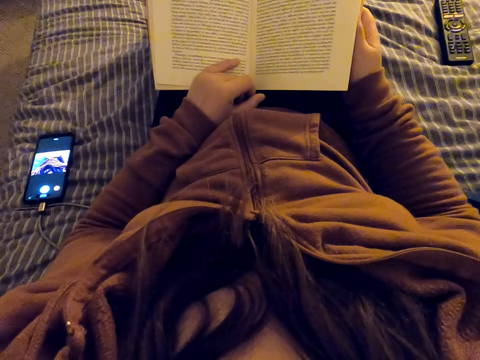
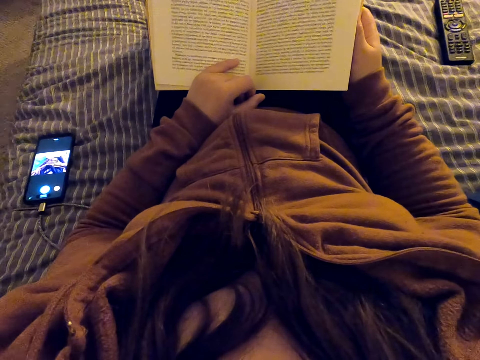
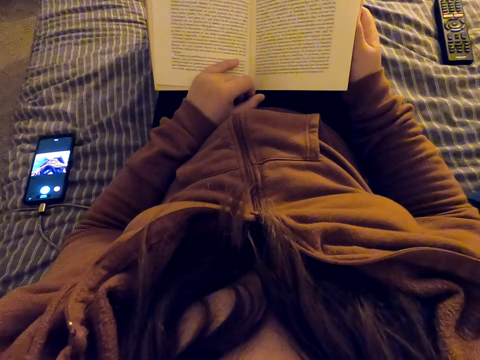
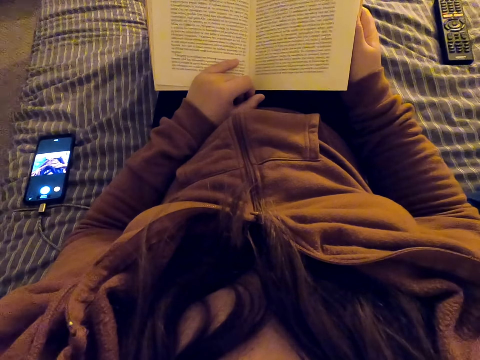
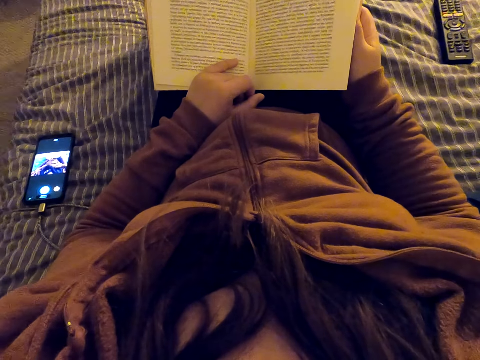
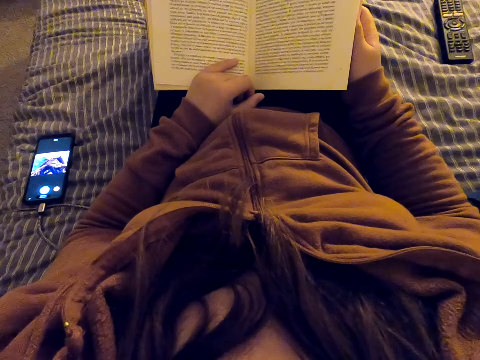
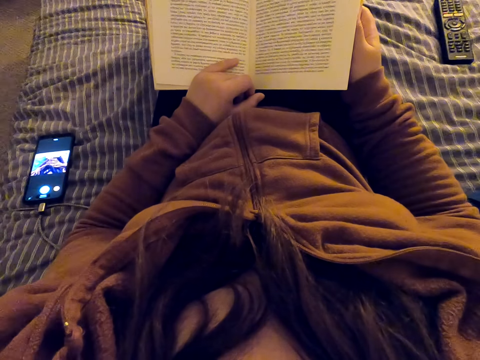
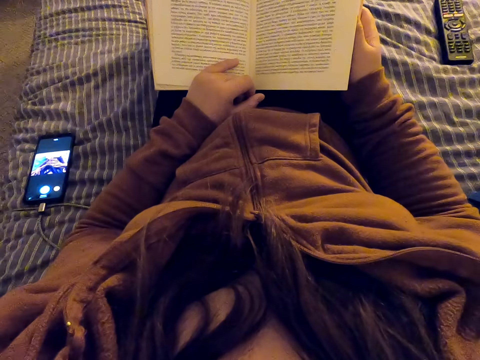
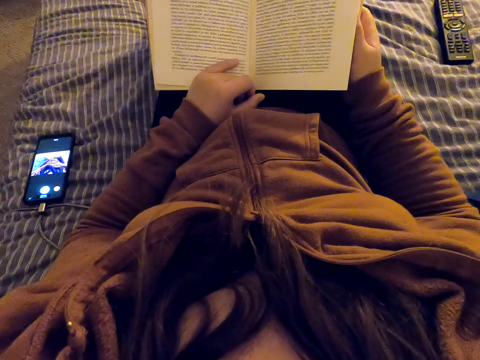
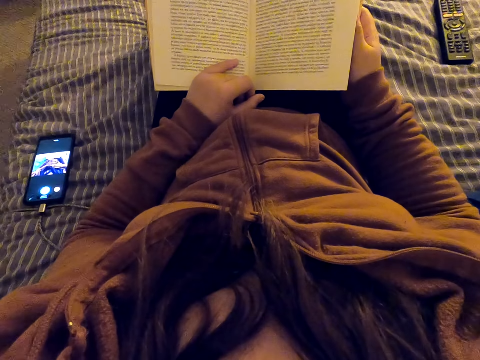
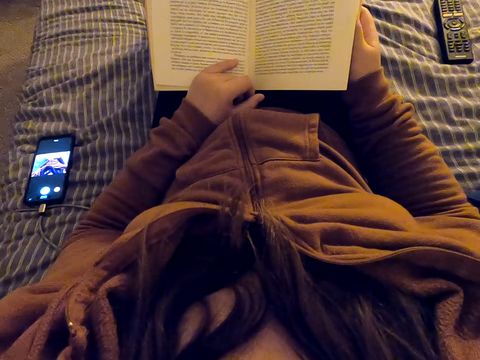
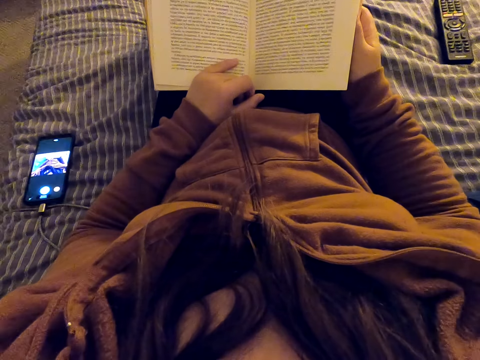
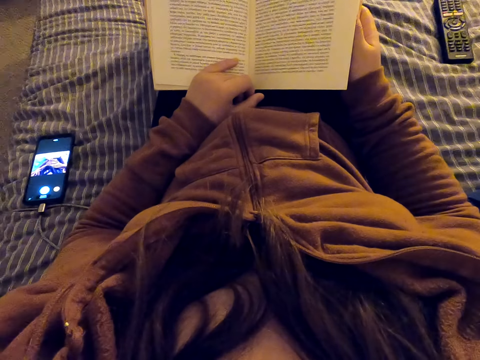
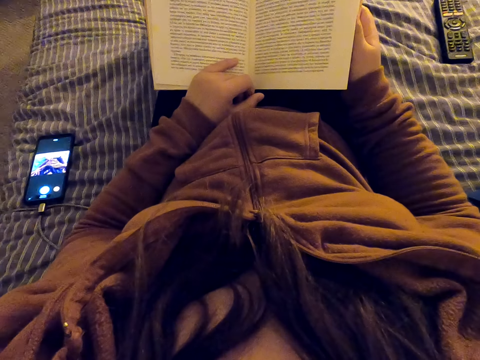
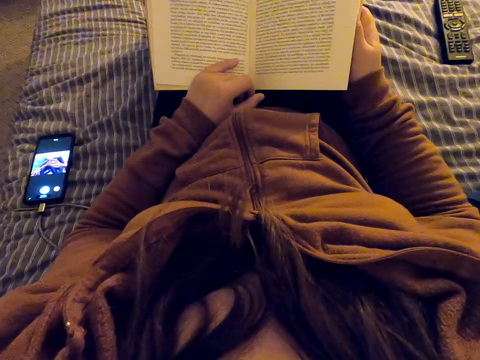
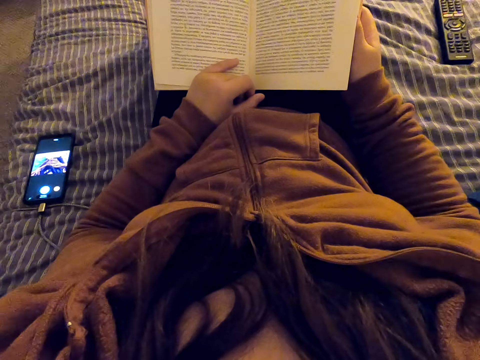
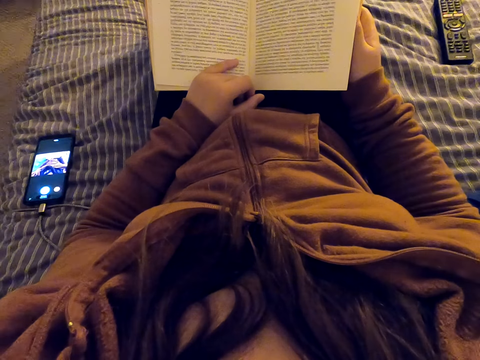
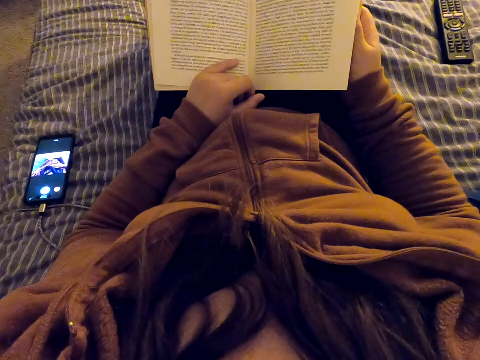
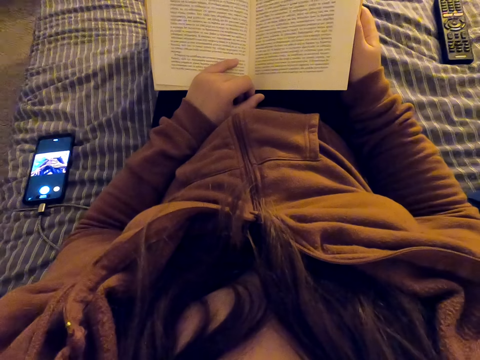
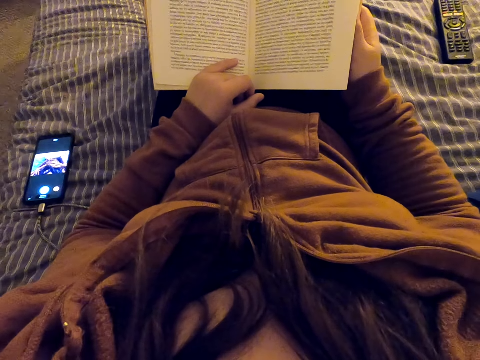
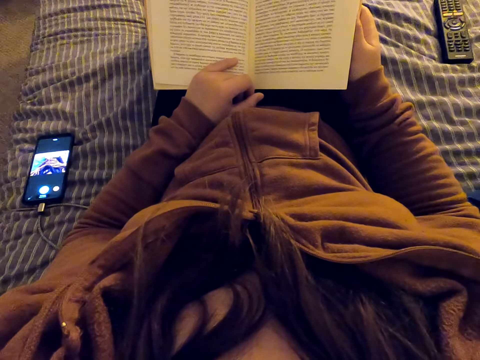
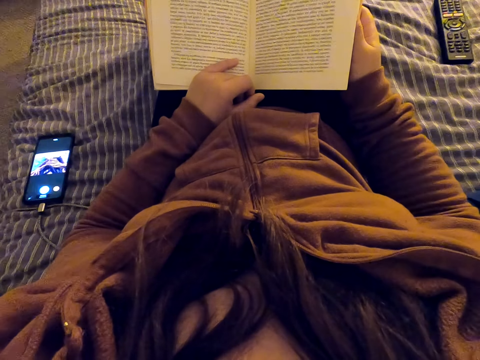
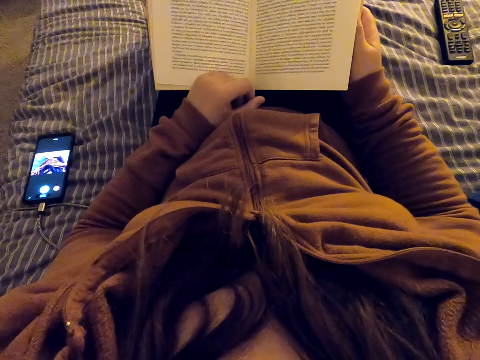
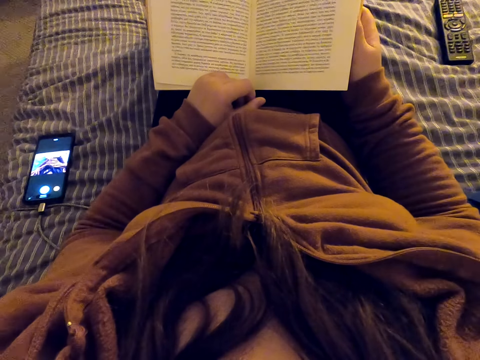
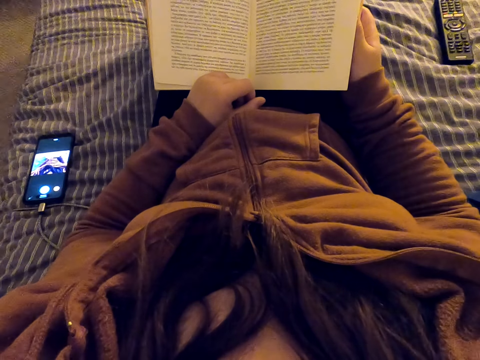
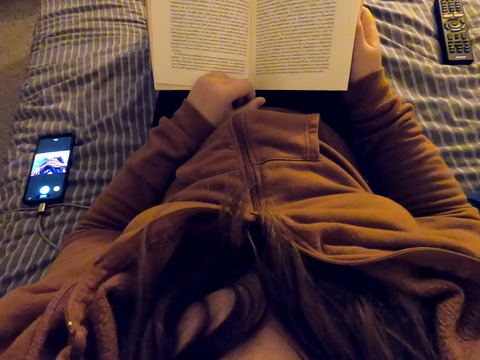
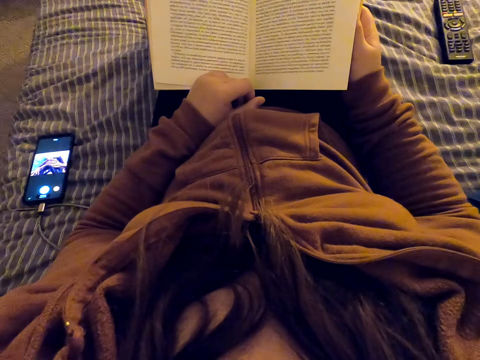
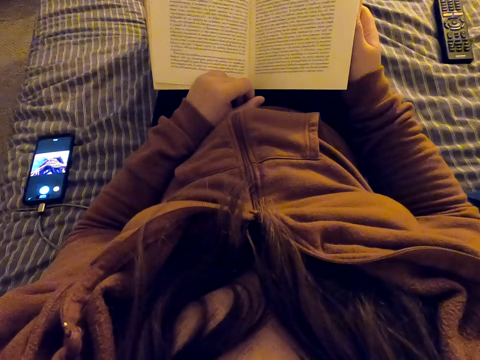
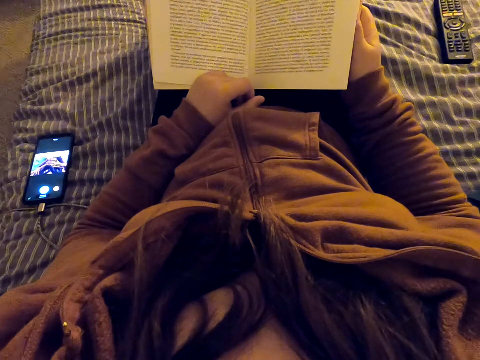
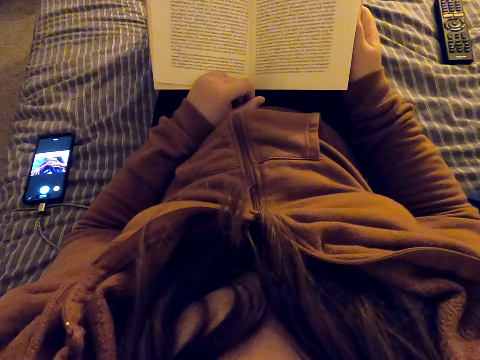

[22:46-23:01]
The camera wearer moves the left hand.

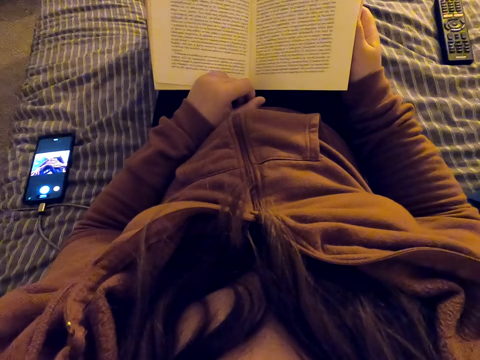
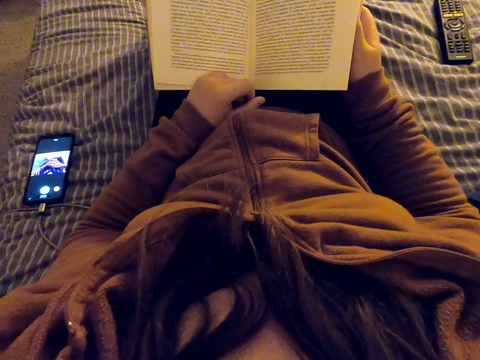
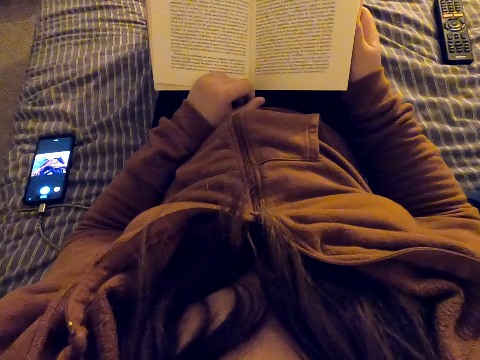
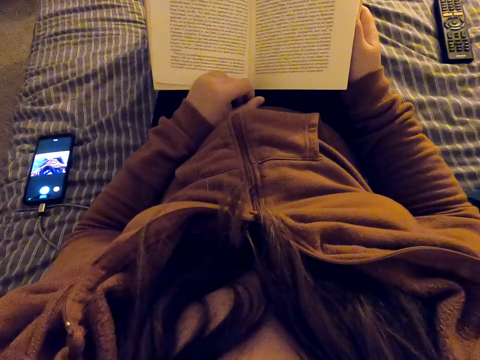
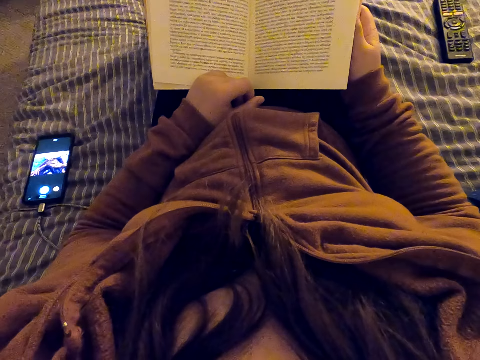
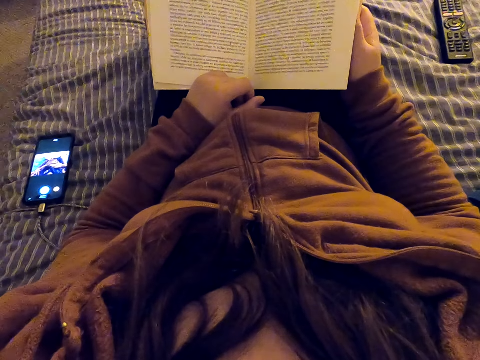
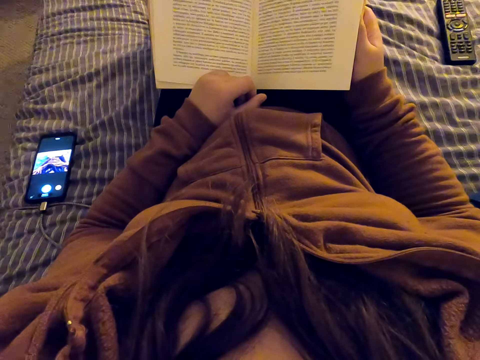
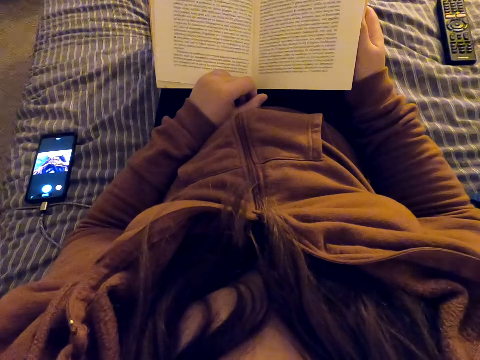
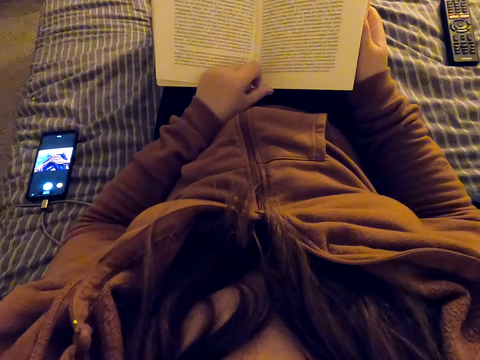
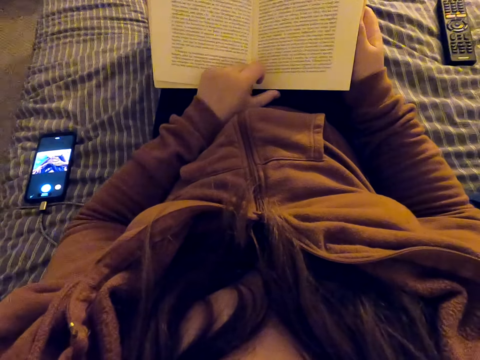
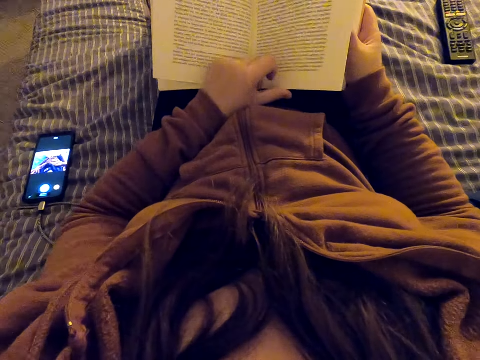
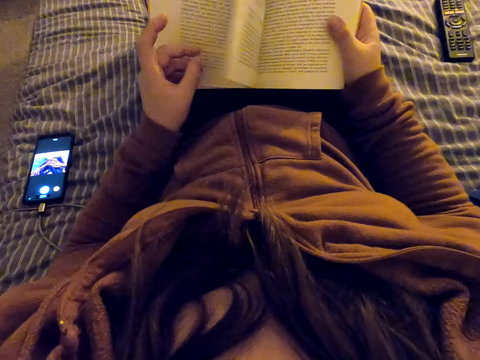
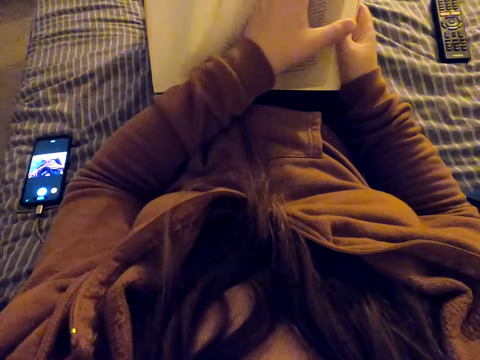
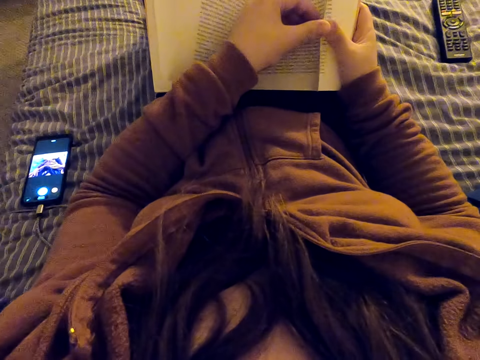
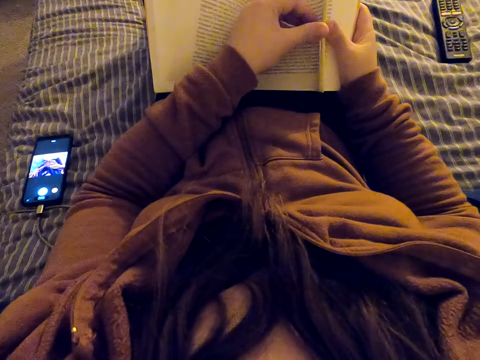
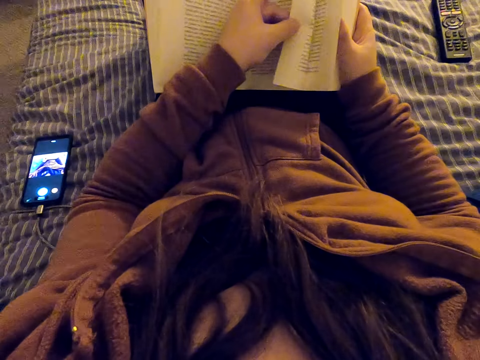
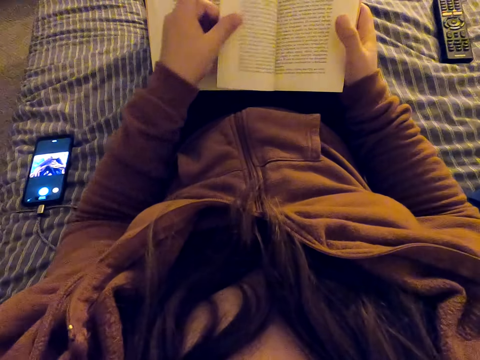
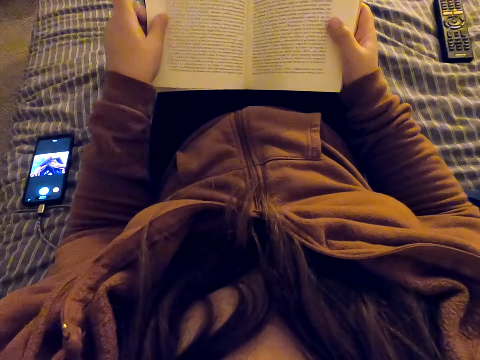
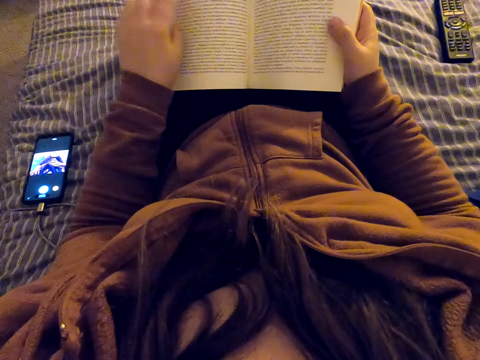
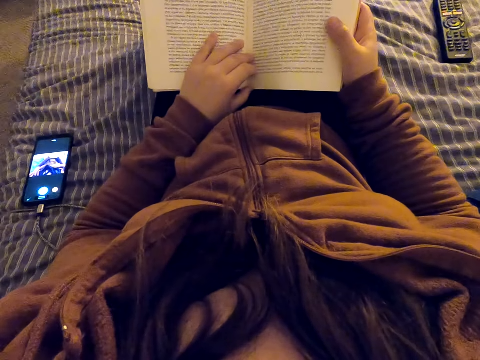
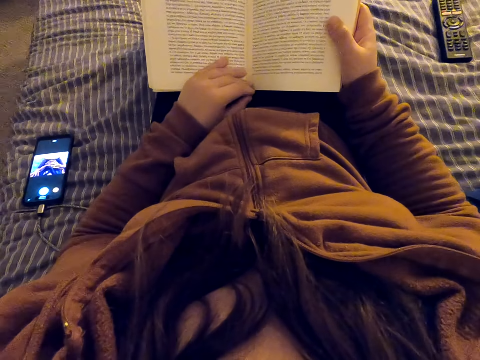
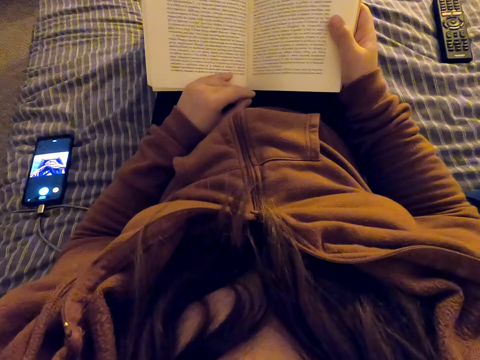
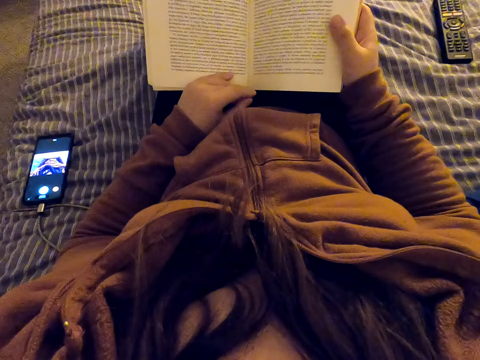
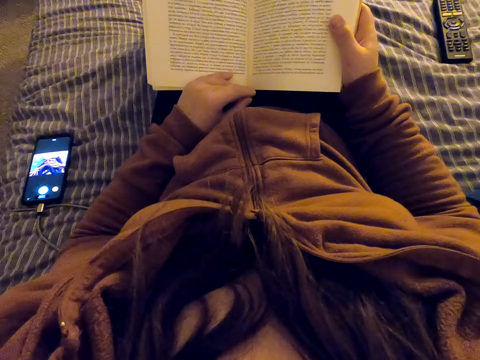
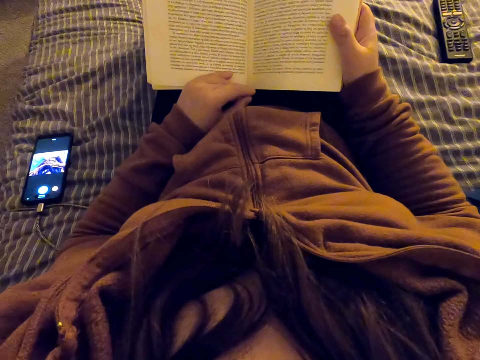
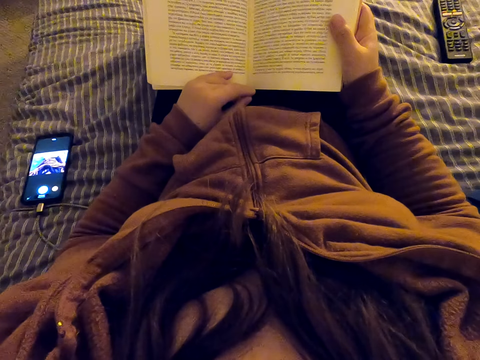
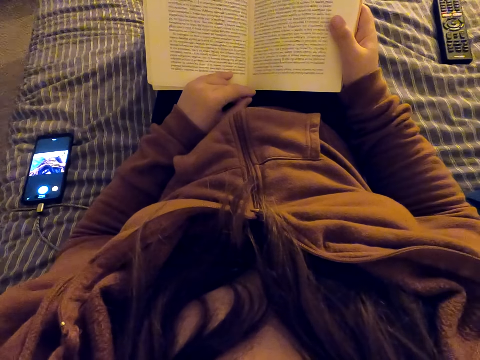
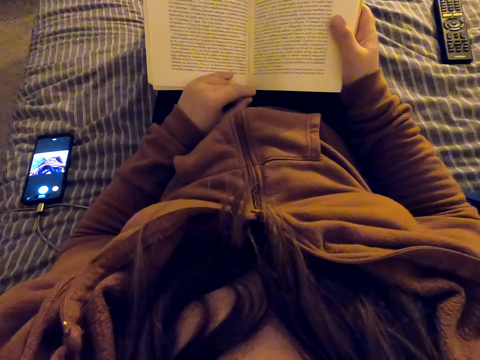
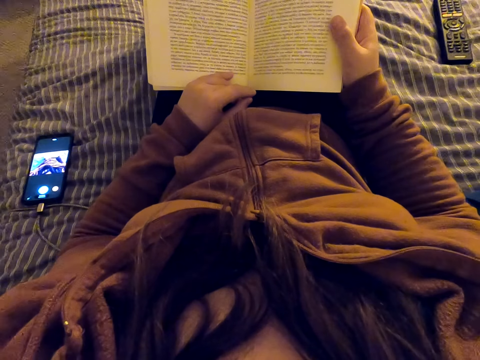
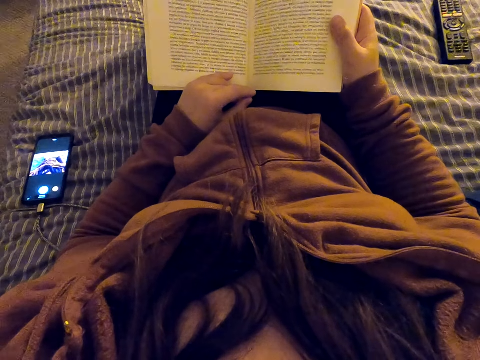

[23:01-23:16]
The camera wearer turns a page of a book. They open the page. They move the left hand. They read the book.
